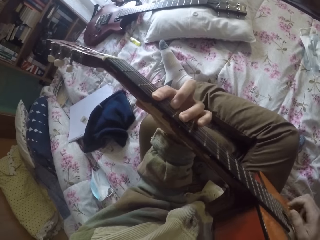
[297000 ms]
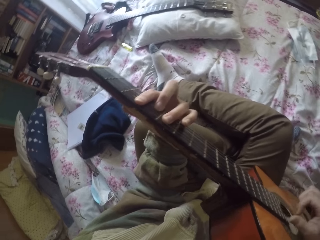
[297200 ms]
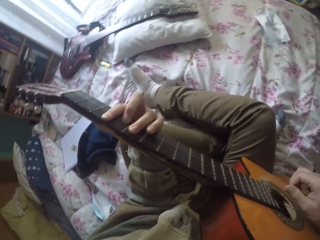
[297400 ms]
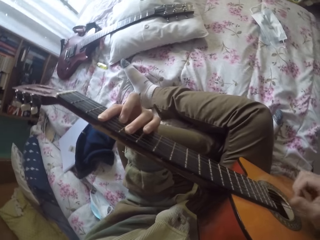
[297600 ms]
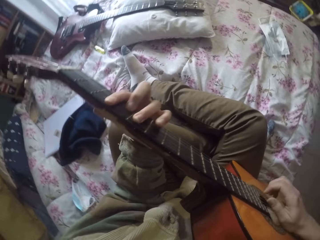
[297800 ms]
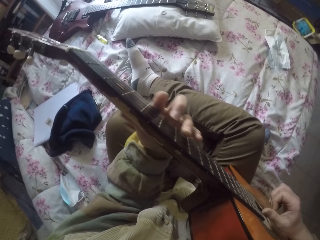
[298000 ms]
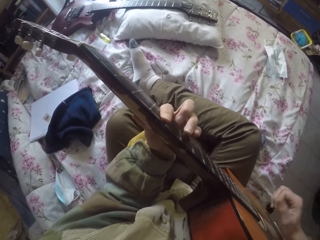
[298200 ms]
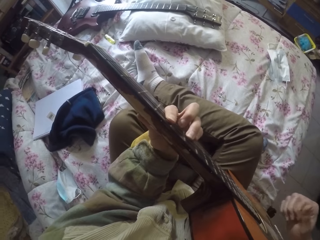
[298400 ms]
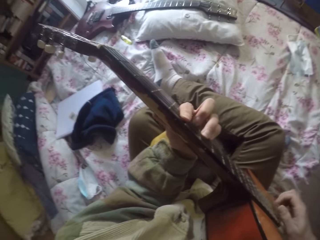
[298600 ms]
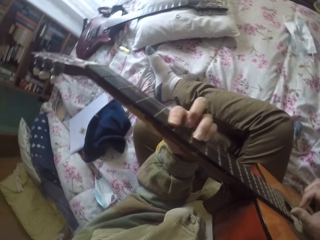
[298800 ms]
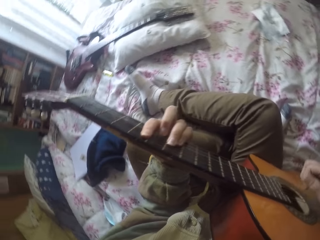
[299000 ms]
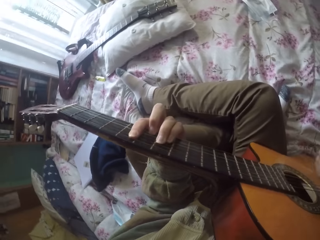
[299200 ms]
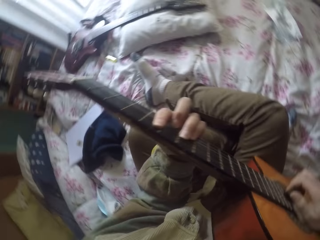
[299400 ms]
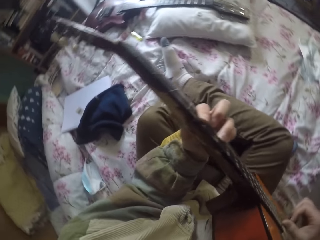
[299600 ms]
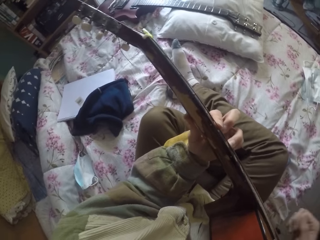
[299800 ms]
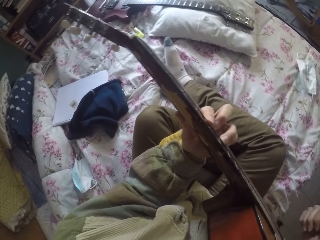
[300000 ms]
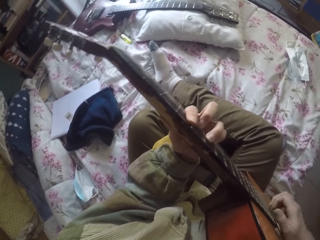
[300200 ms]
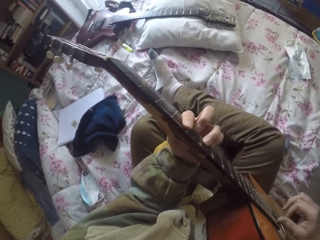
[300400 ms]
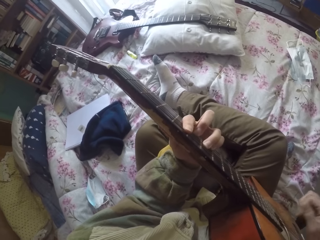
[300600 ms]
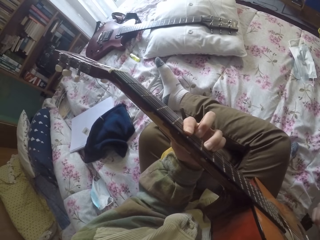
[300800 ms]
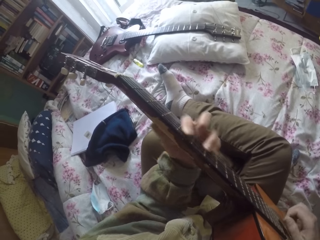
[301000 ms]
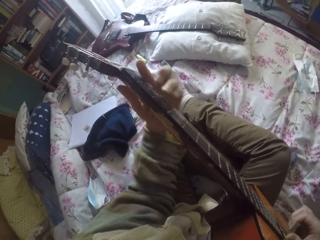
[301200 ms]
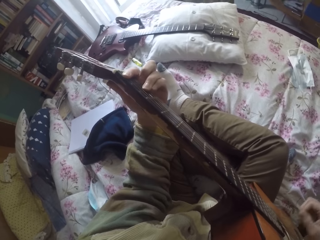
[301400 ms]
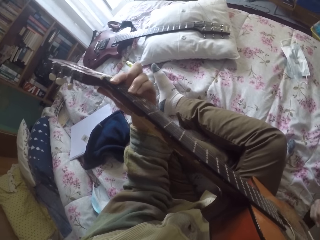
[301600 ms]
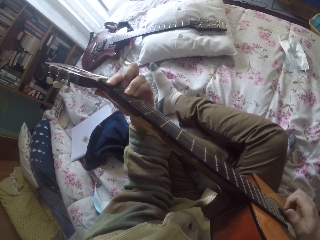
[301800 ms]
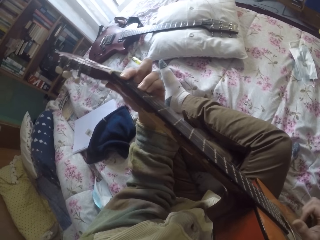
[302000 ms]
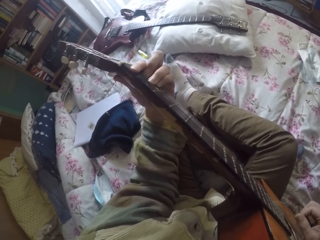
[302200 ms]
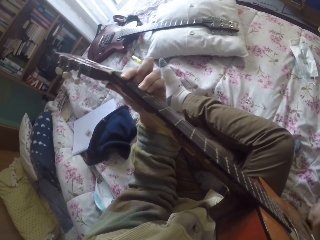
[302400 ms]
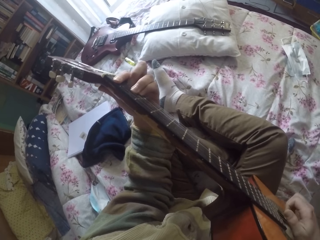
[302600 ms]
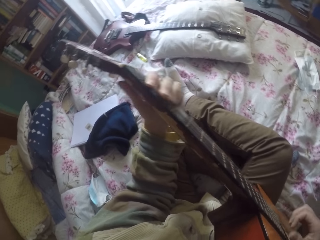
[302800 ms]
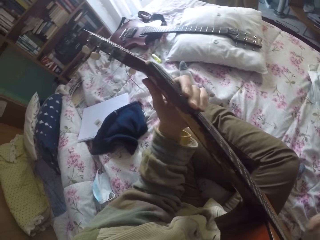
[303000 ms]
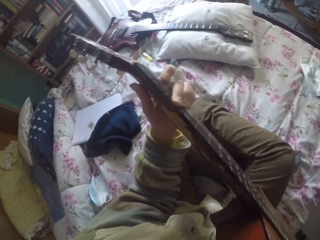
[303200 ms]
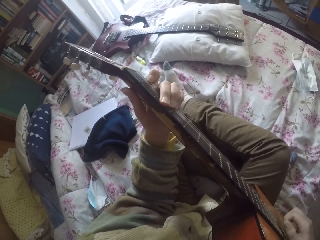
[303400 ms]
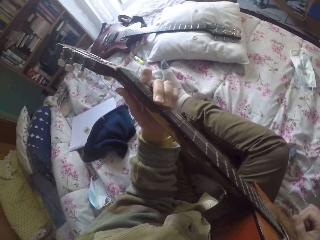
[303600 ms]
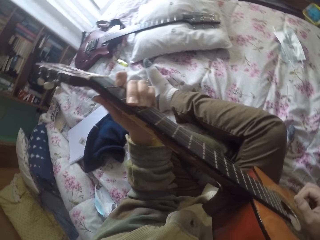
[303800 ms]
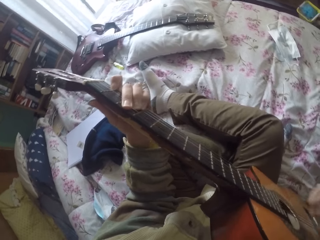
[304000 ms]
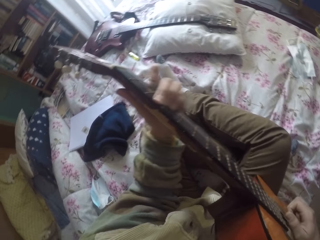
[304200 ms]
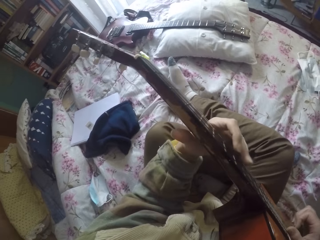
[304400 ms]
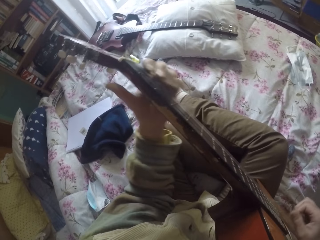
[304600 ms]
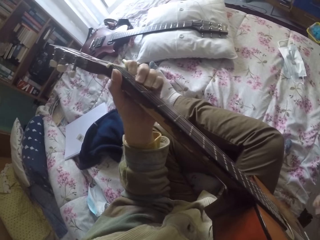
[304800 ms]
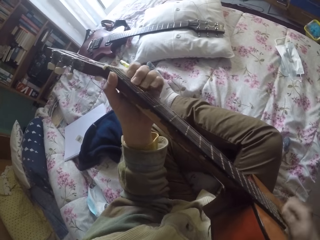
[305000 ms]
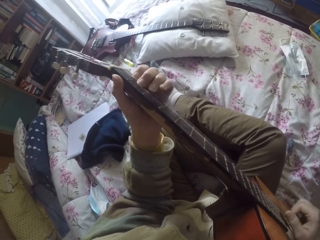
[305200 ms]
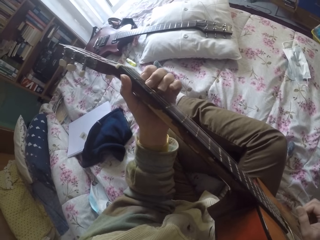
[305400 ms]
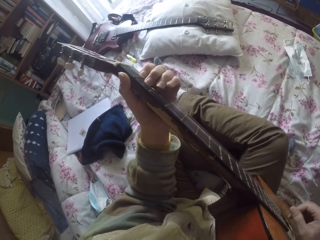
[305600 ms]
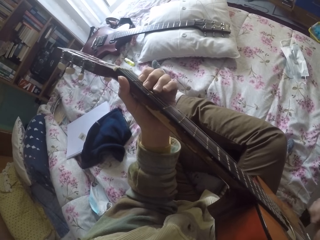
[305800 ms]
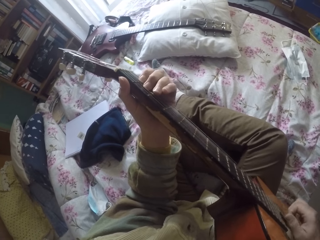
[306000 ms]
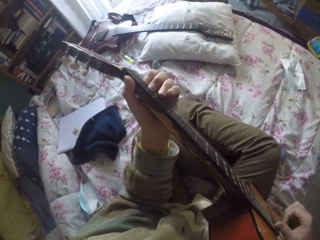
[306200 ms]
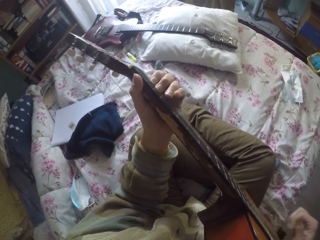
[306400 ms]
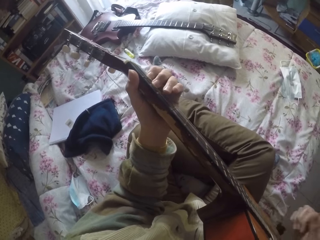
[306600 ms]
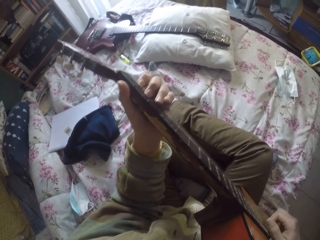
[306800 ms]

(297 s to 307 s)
The camera wearer plays the guitar strings with the left hand. They play the guitar strings with the right hand.

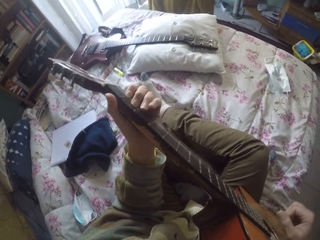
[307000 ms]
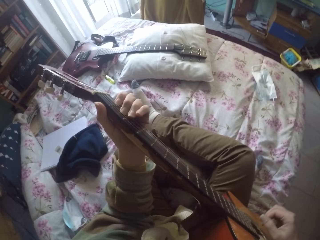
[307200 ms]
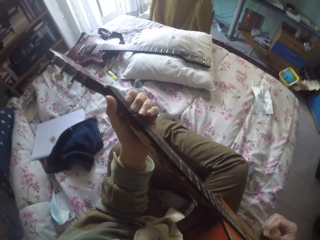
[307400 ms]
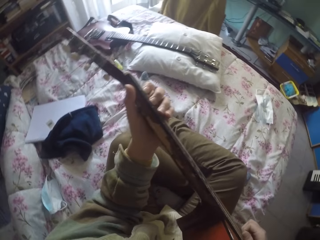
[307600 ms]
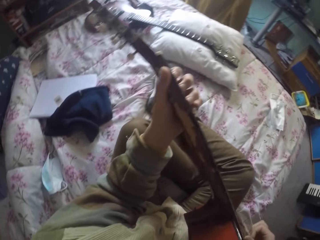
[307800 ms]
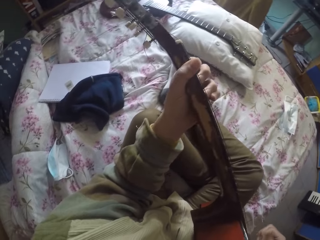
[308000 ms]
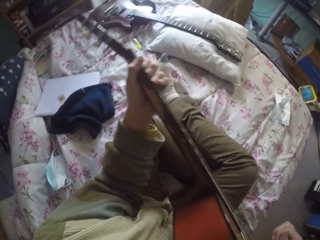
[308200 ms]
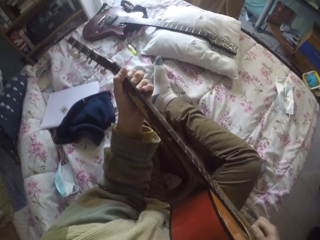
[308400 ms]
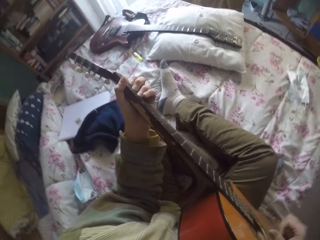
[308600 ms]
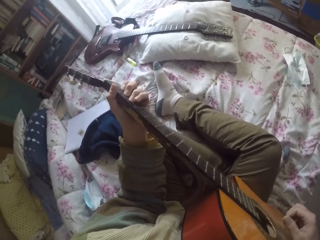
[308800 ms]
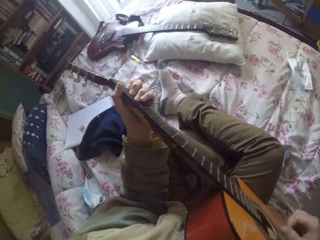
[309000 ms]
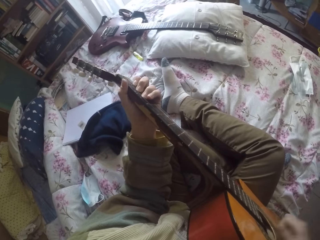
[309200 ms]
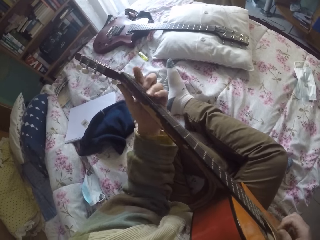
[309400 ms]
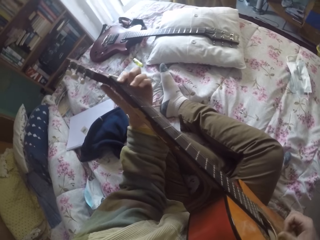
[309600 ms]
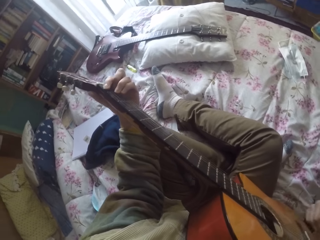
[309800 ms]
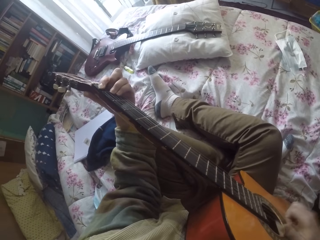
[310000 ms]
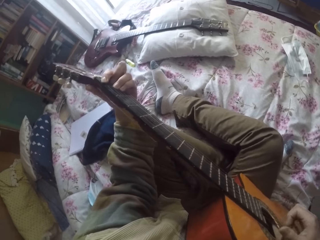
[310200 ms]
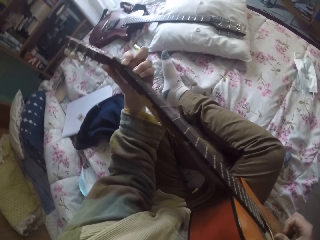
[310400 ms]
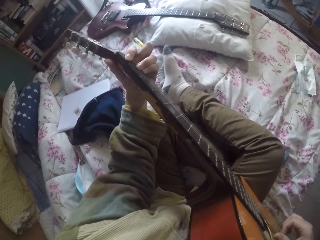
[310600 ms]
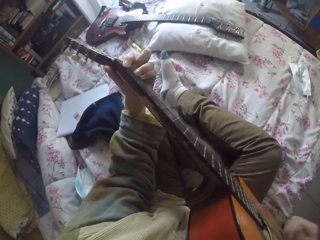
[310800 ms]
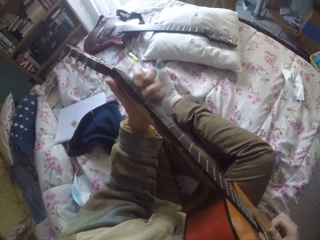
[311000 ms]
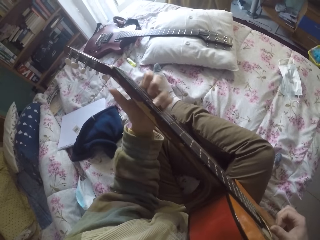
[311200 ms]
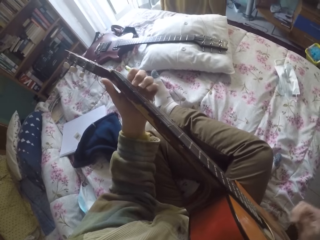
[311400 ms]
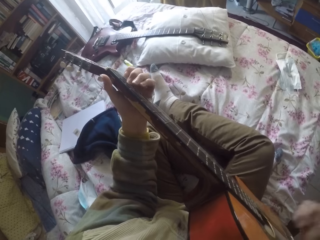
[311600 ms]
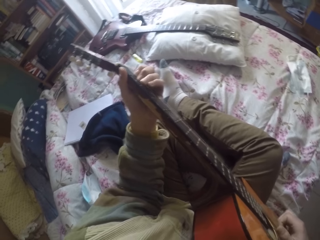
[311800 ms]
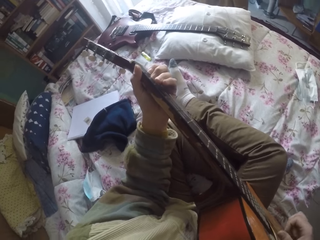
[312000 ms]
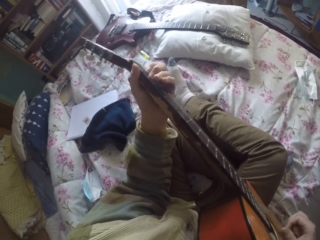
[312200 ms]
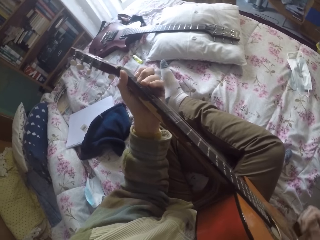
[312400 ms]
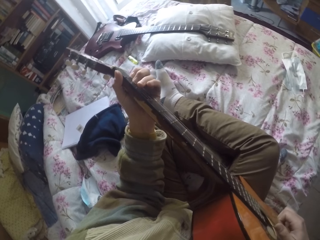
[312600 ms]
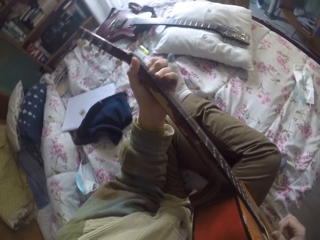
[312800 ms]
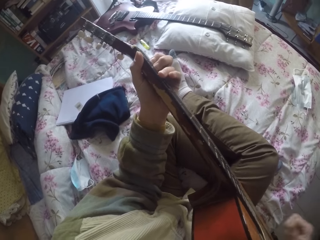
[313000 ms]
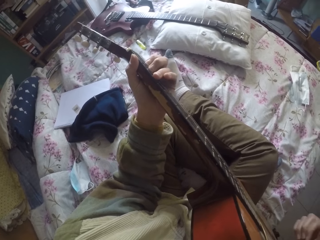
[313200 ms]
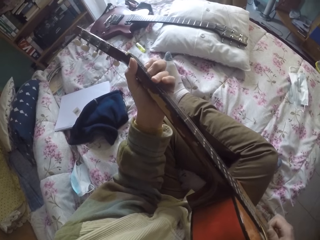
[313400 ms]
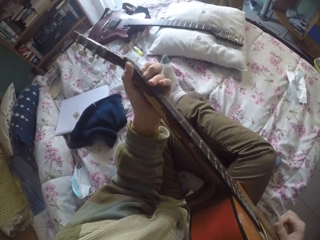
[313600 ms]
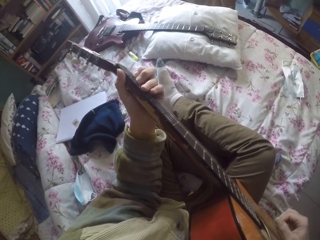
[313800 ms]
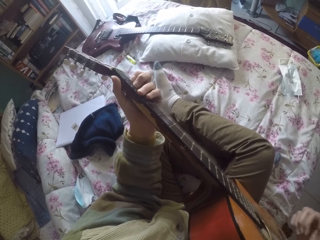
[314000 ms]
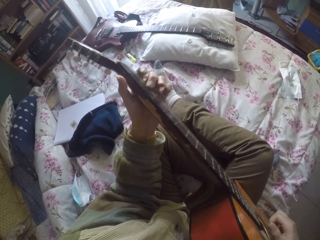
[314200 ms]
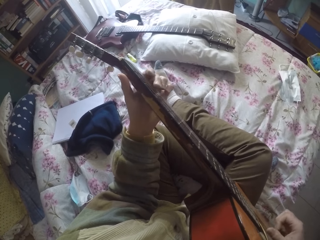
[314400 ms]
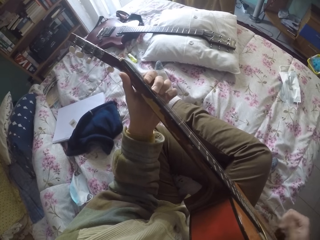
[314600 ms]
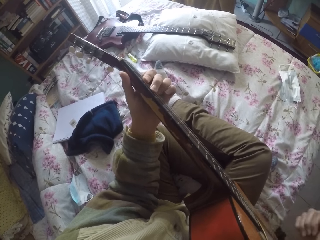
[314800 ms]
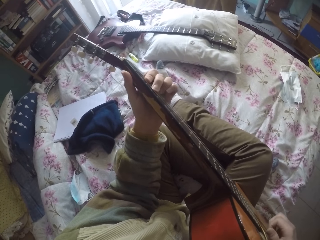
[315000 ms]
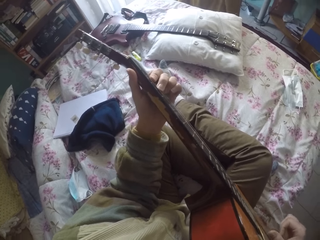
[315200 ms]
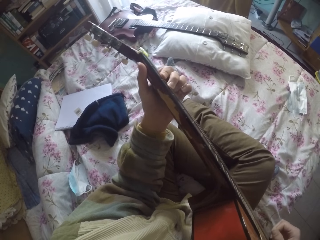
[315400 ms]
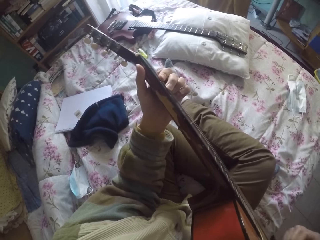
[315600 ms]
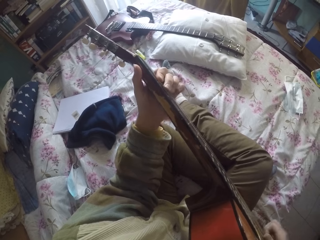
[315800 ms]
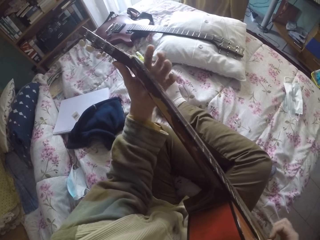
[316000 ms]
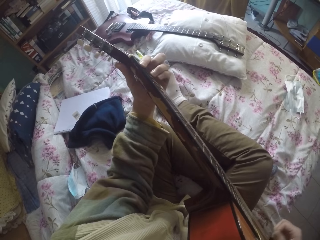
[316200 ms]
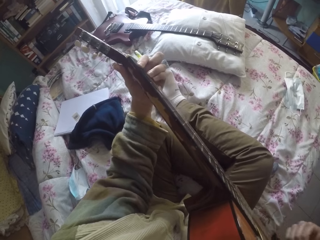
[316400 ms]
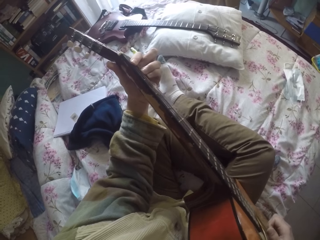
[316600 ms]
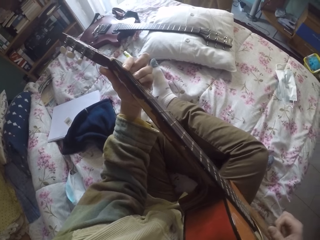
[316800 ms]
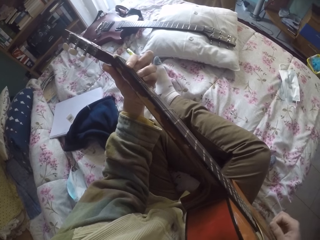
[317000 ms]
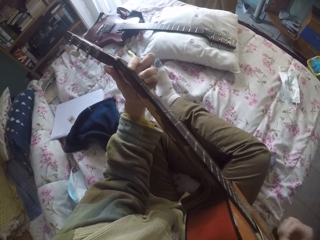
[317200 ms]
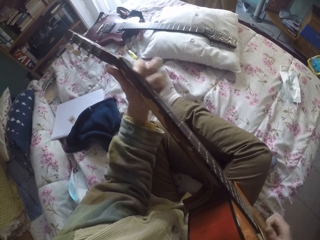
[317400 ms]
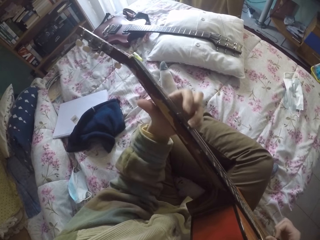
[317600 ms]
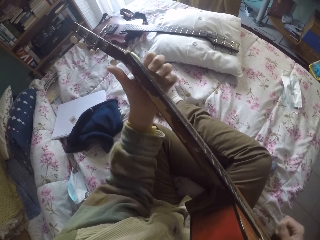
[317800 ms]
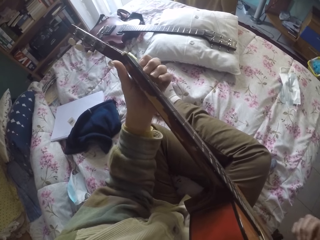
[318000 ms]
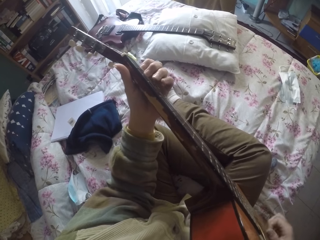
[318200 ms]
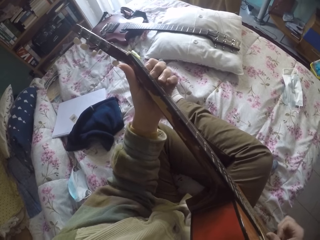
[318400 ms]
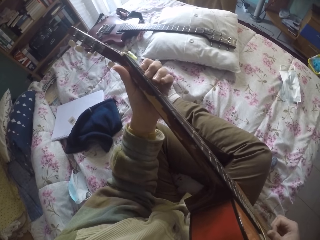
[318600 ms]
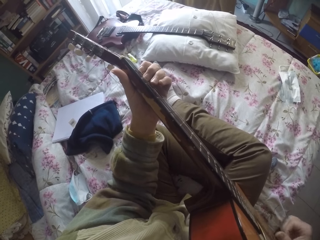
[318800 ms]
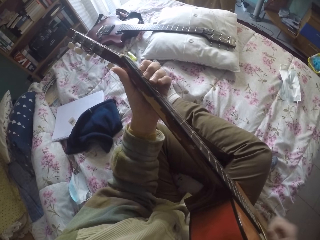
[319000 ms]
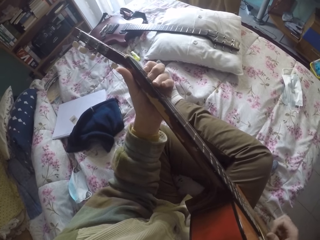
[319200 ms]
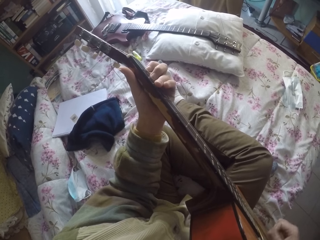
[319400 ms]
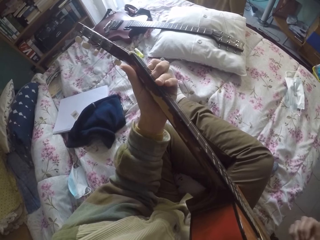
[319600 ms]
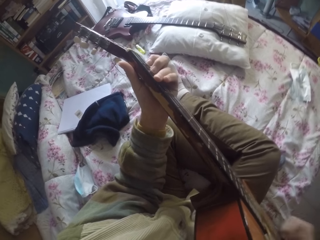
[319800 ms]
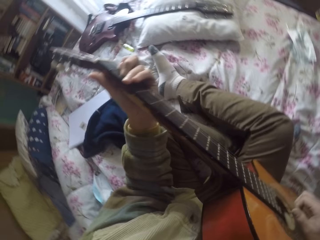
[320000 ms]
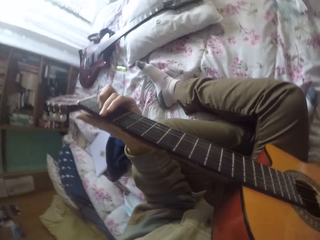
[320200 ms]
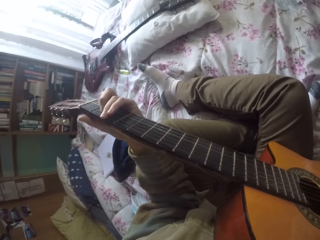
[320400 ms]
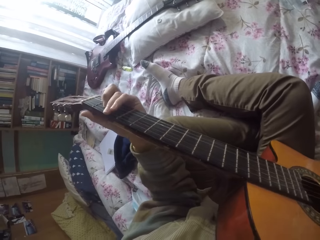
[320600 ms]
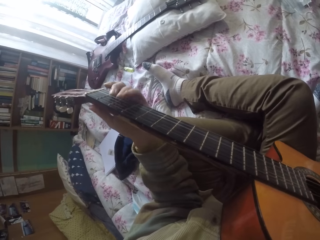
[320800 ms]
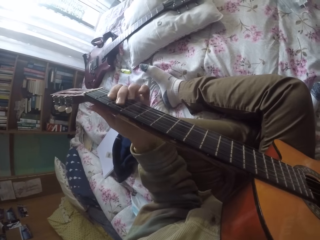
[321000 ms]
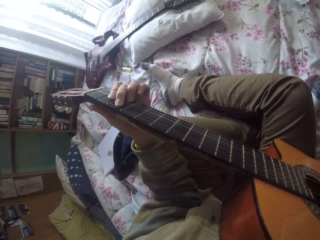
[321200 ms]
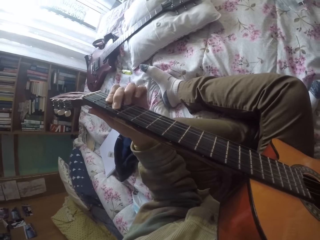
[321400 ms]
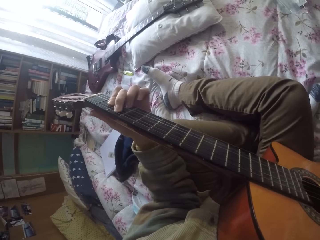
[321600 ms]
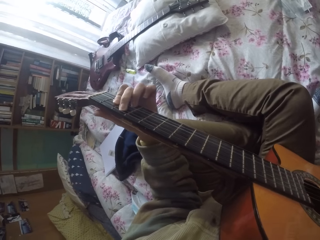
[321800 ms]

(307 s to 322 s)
The camera wearer plays the guitar strings with the left hand. They play the guitar strings with the right hand. They play the guitar strings with the left hand.
